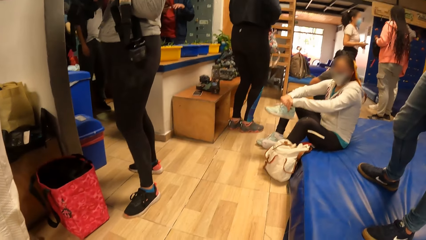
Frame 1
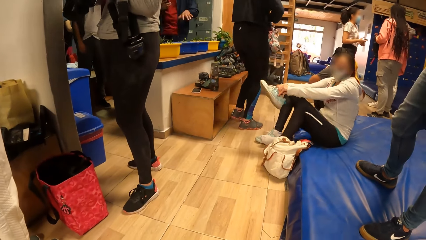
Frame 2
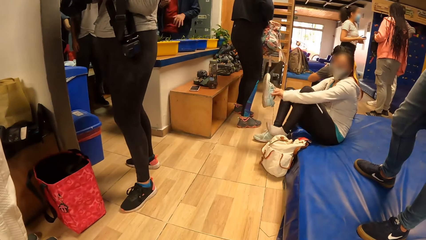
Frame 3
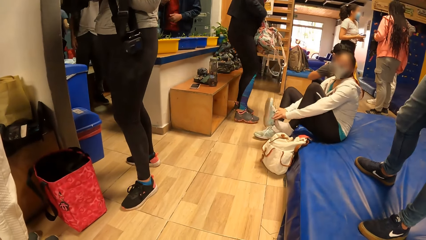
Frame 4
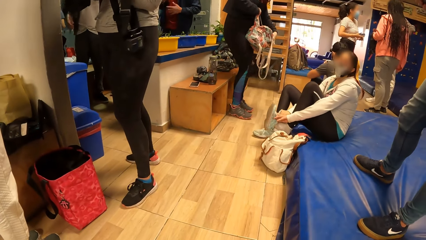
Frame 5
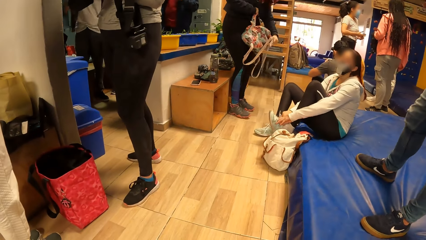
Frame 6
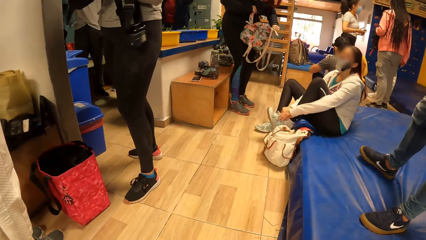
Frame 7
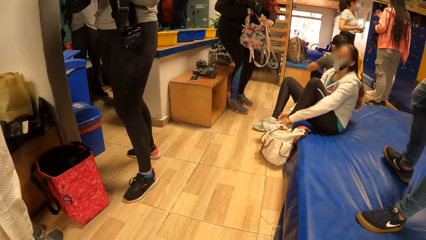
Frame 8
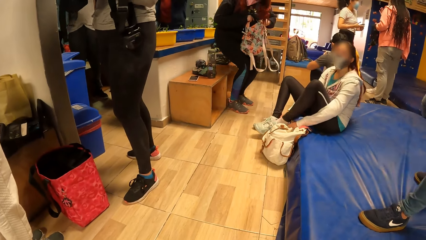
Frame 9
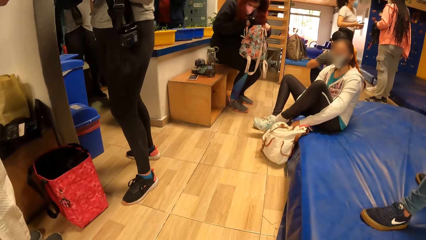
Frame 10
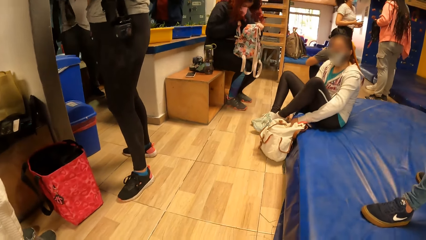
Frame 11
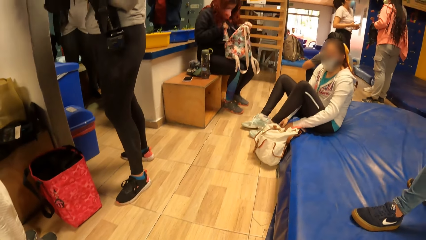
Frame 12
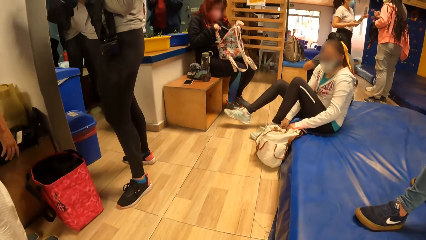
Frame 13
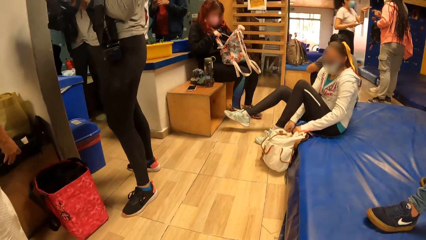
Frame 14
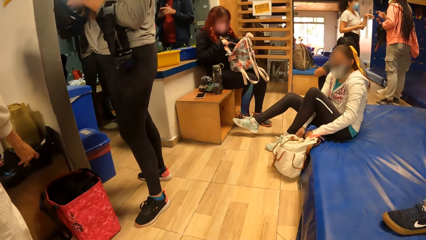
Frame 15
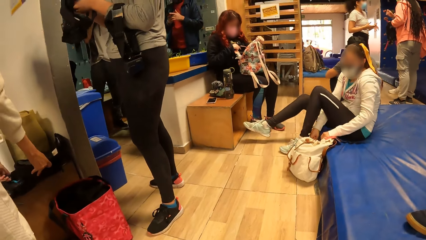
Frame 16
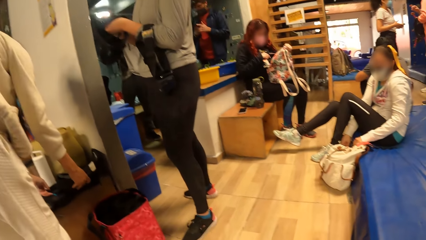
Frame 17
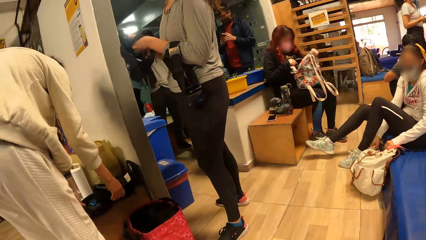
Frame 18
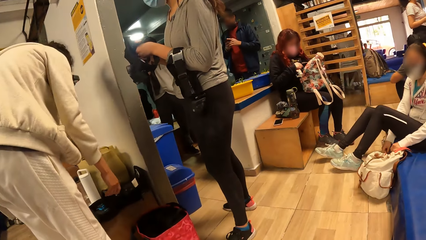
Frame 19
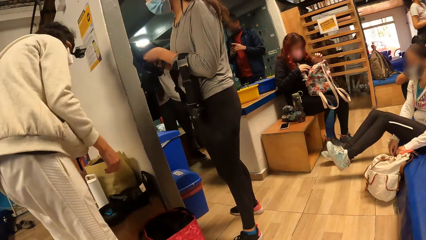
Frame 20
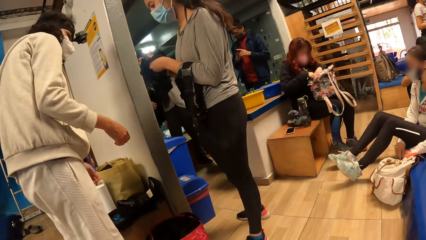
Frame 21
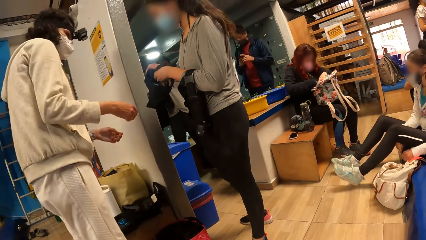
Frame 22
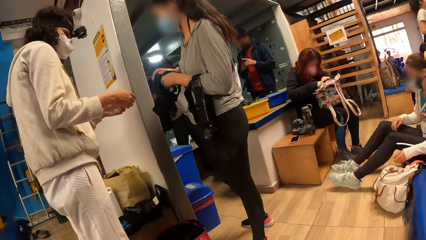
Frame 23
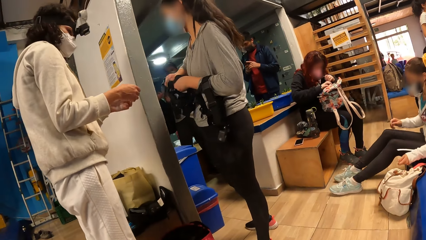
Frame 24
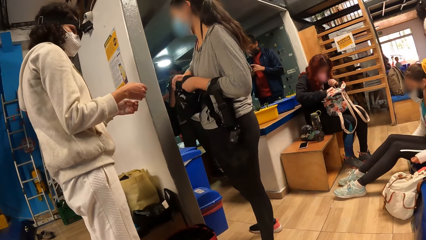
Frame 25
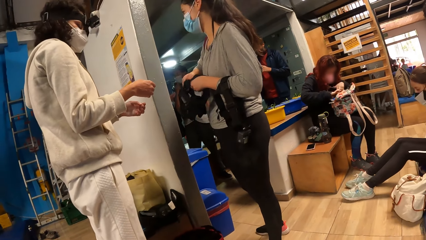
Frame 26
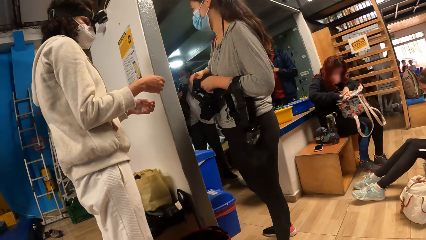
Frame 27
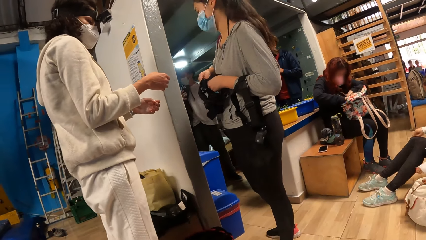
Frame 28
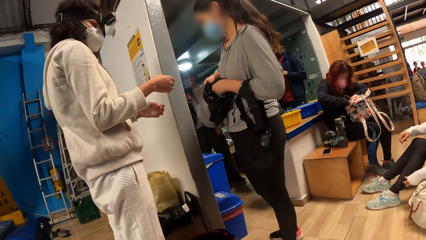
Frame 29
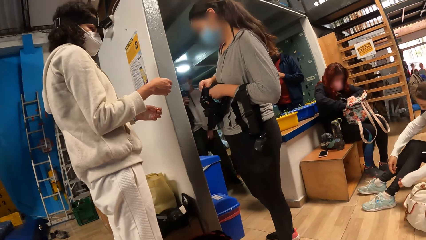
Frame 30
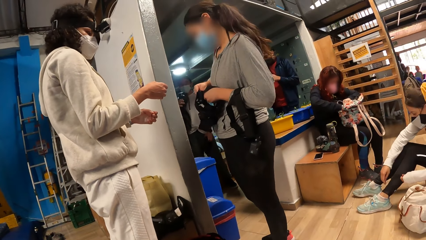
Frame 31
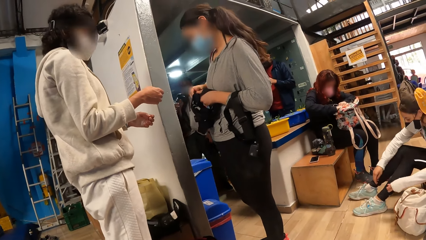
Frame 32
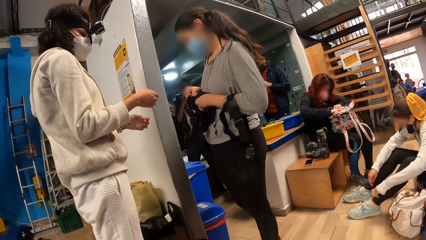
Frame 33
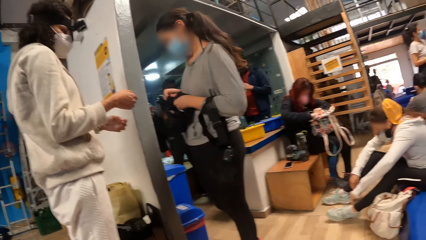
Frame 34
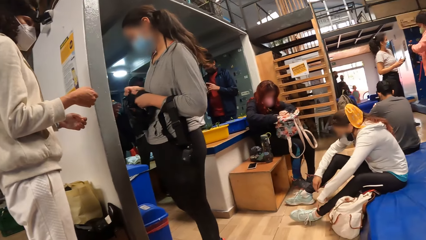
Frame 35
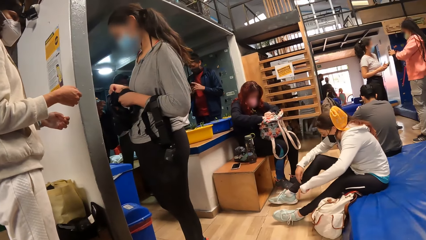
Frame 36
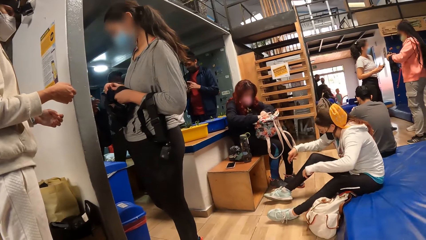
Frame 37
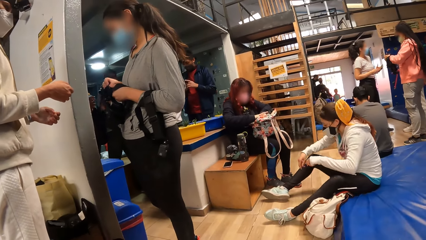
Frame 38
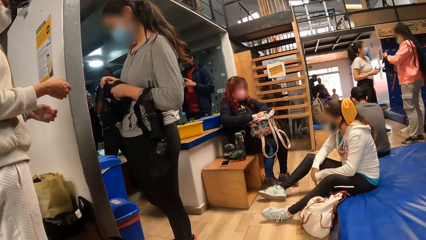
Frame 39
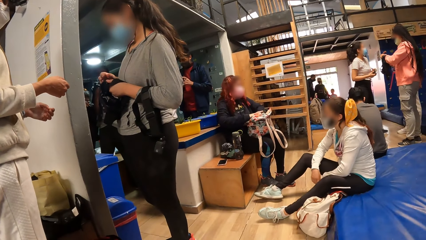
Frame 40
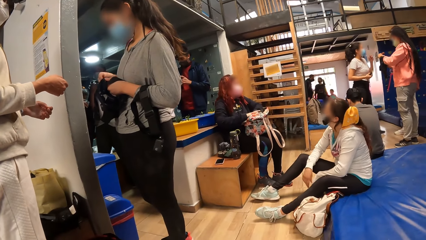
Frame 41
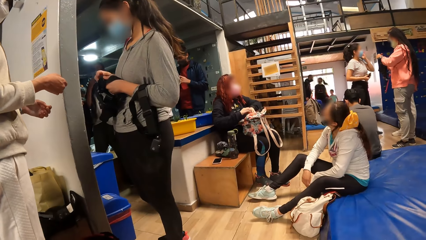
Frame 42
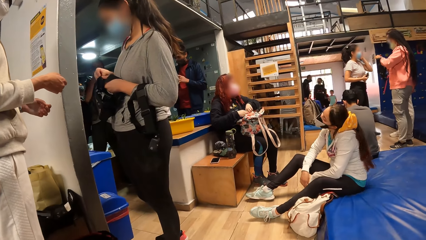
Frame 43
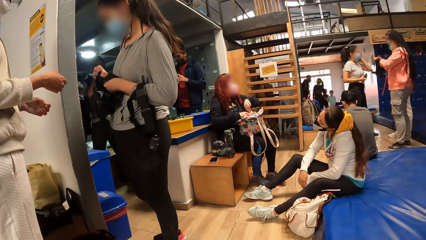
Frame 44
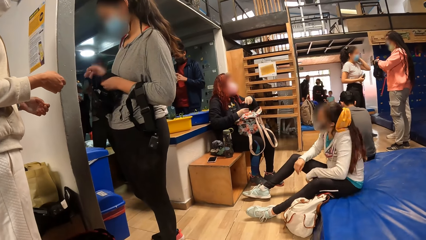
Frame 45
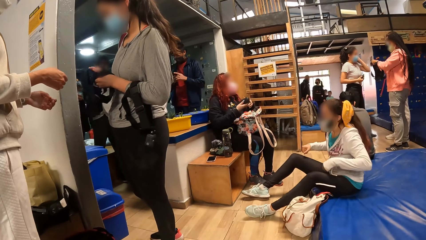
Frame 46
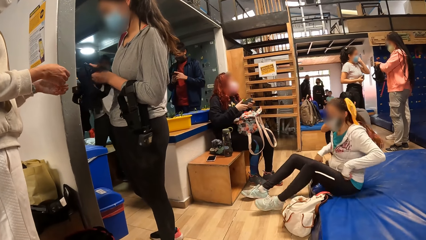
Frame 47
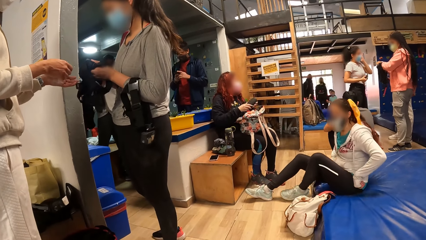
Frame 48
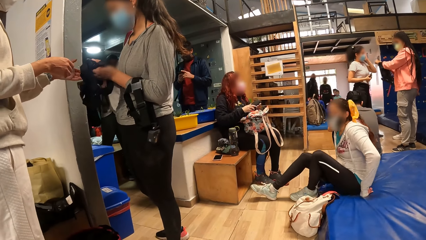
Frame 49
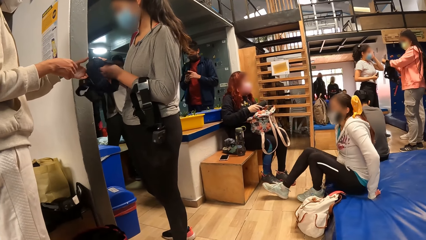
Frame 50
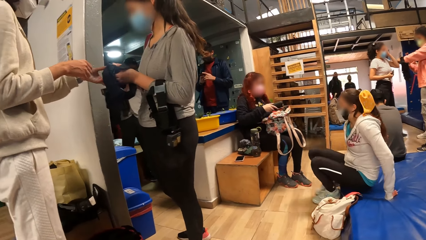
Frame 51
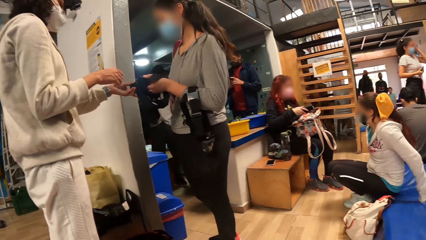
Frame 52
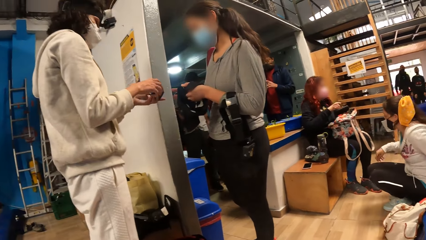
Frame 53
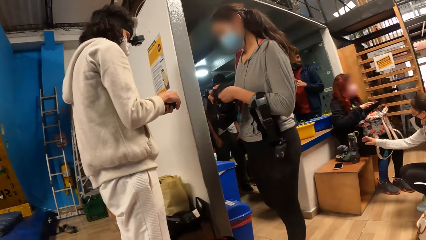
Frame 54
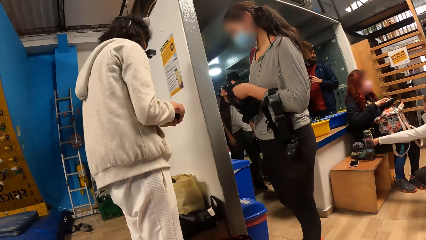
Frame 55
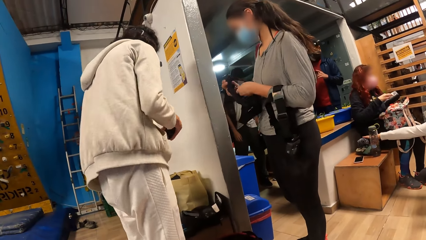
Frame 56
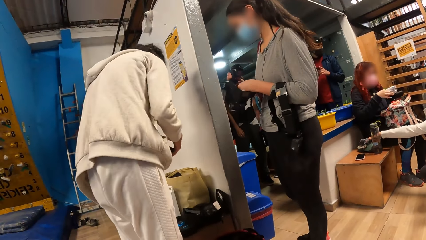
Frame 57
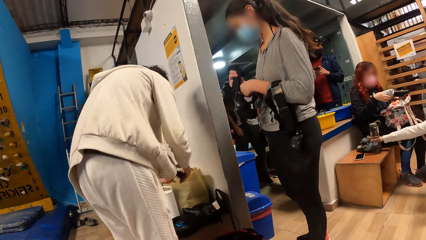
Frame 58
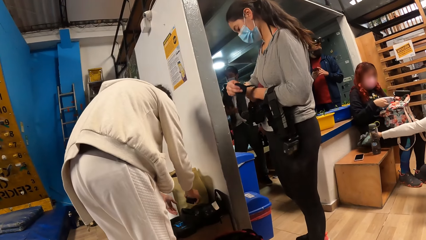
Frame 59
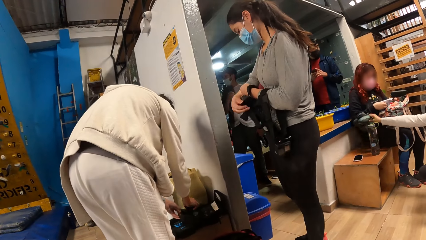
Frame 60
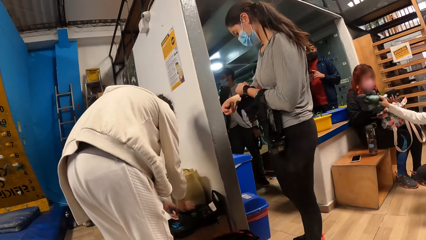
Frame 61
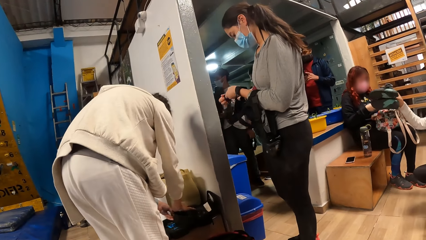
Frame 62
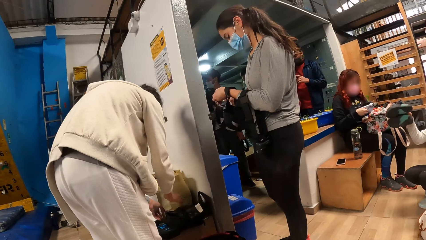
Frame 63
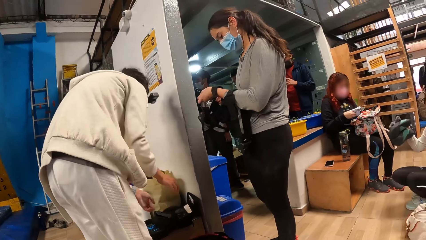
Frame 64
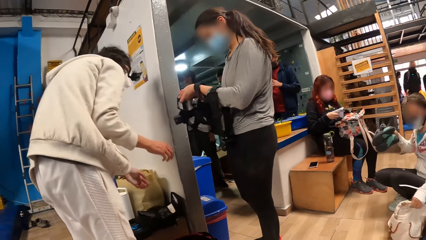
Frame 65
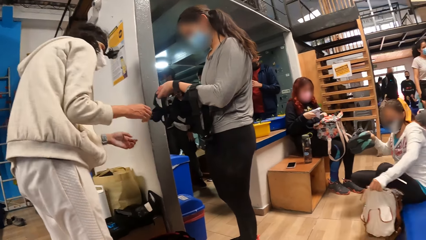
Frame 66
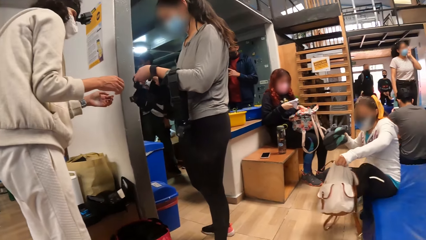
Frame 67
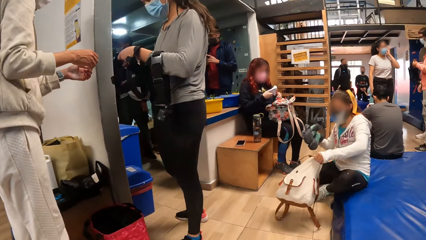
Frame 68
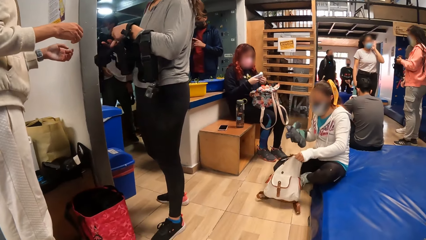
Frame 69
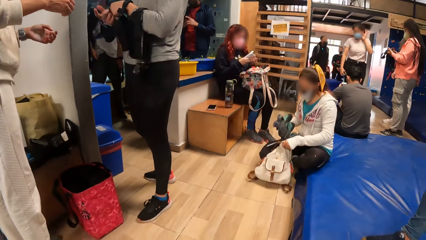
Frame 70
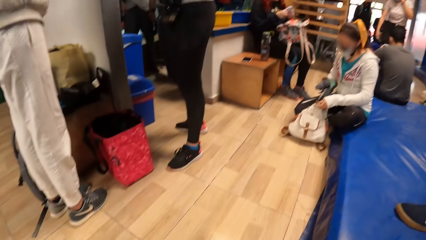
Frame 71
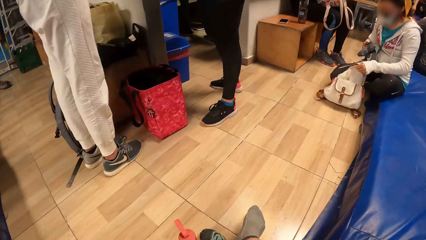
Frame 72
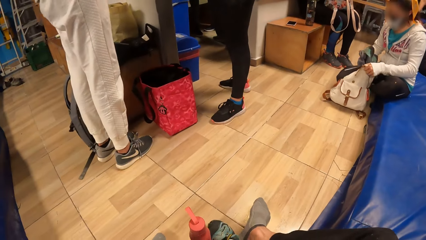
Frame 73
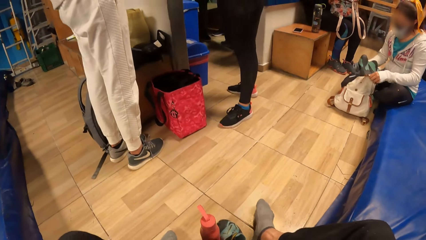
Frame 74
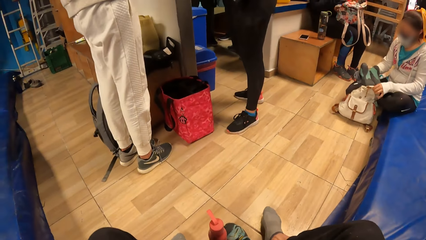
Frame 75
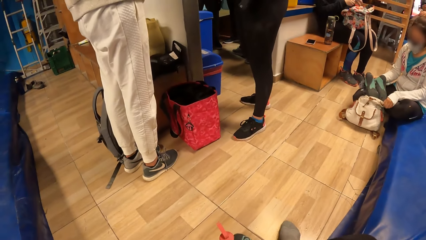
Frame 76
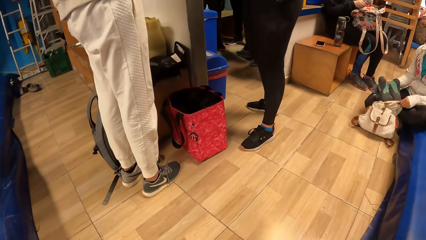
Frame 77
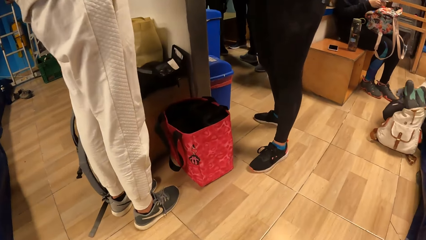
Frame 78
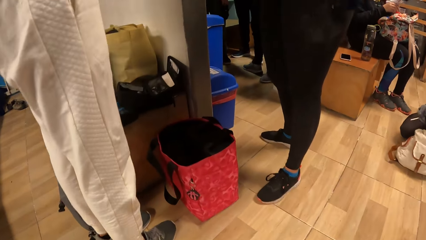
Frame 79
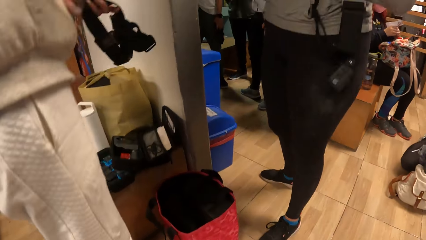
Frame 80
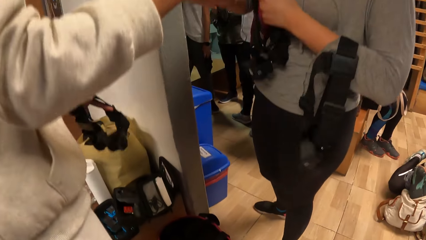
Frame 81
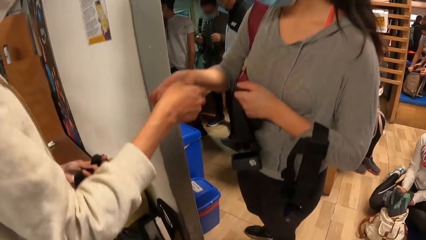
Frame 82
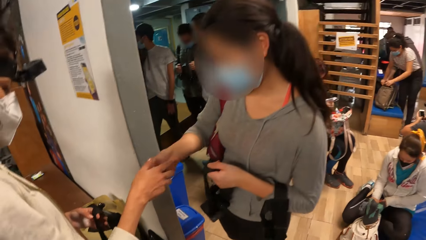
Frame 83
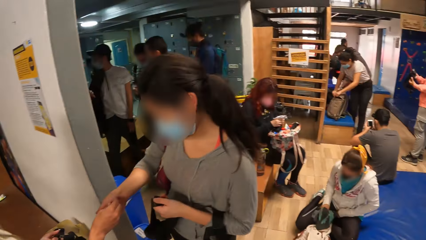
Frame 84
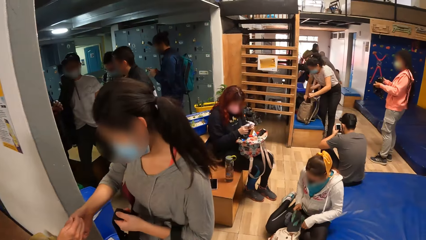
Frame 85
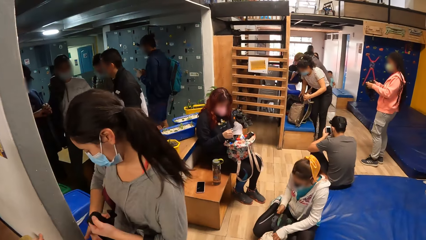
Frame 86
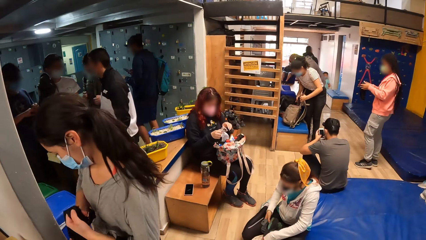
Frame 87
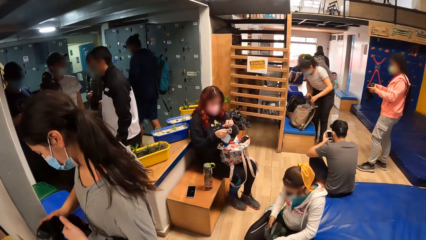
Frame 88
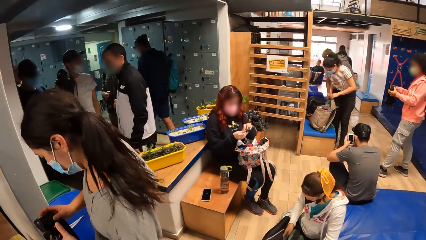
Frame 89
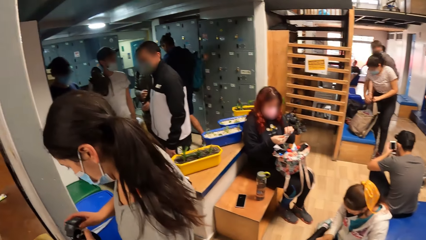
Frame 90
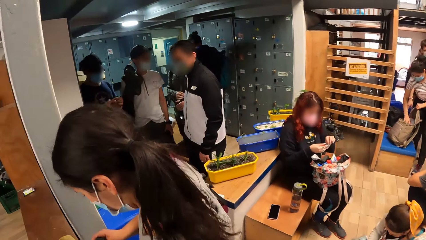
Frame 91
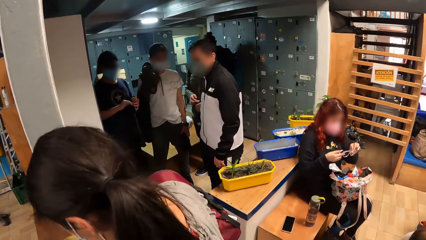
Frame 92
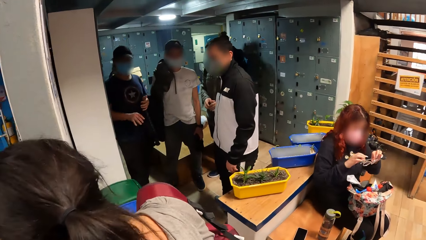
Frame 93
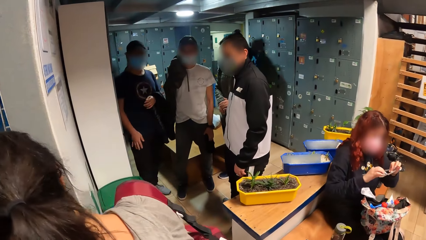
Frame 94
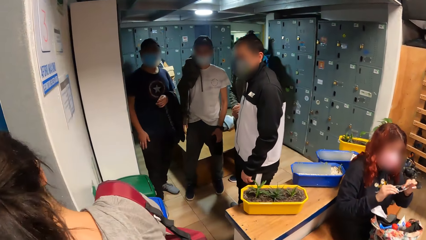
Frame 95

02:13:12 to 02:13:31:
A woman wears the shoe on her left leg with both hands. A person sits on the bench. Another woman touches the bag on the bench with both hands. A third woman adjusts a camera on a head gear with both hands. Another person interacts with a third person. The second woman collects a battery from the third woman with her left hand. The first woman stands from the mat with both hands. The second woman holds the battery with both hands. The first woman picks up a pair of shoes on a wooden seat with her right hand. The first woman puts the battery in the bag on the bench with her right hand. The second woman touches the bag on the bench with her left hand. The second person holds a bag. The first woman puts the pair of shoes in the white bag on the floor with both hands. The camera wearer stands from the mat with both hands. They turn round. The second woman collects a battery from the third woman with her right hand. The second person interacts with the third person. The third woman holds the head gear with both hands. The first person wipes eye glasses.
